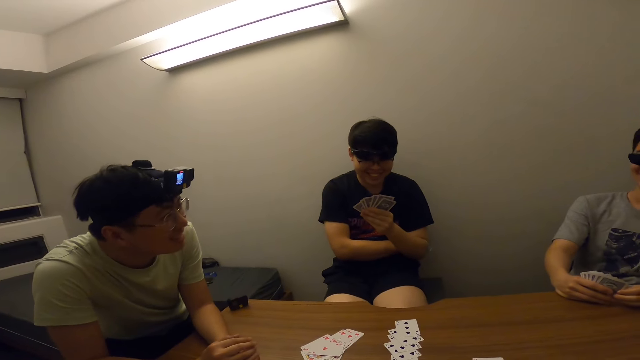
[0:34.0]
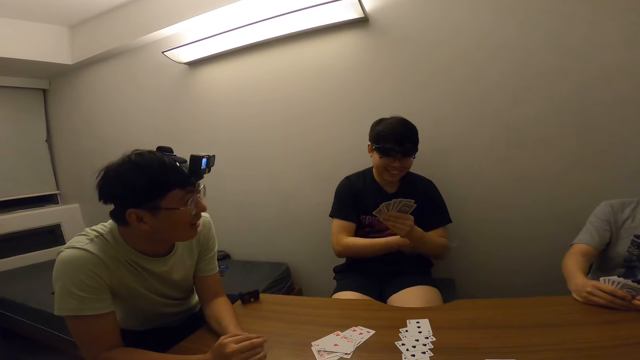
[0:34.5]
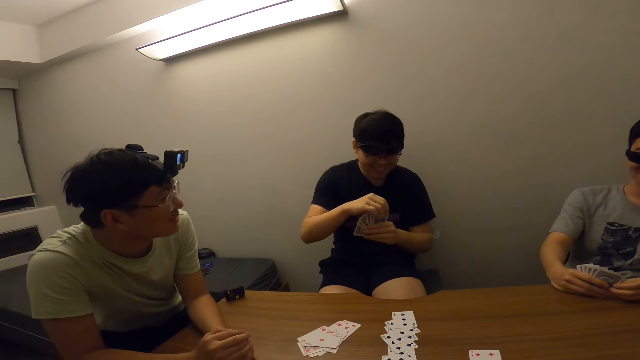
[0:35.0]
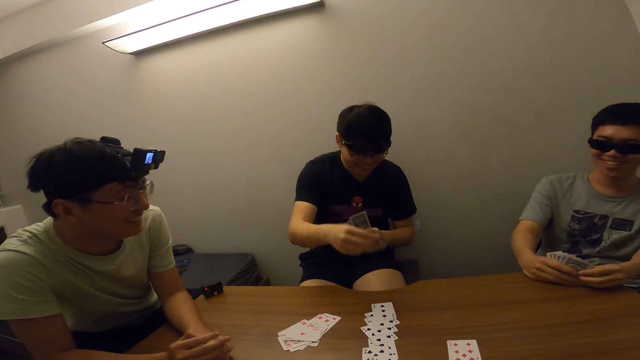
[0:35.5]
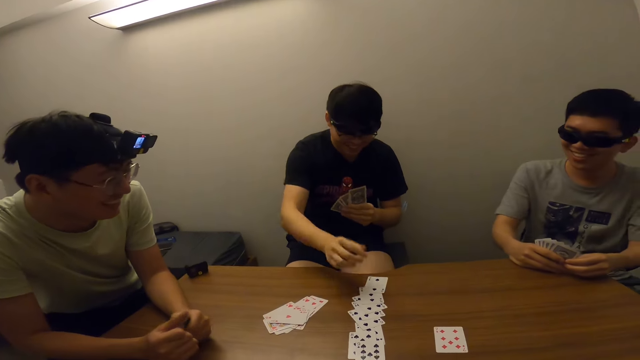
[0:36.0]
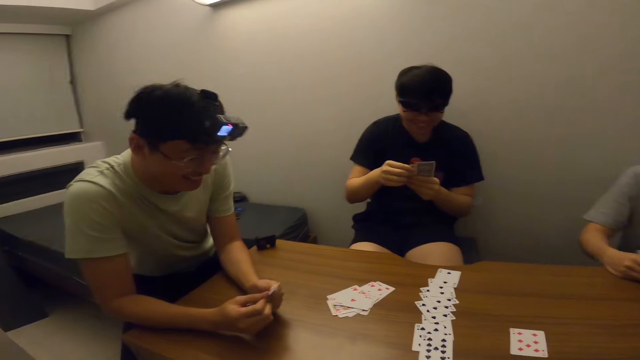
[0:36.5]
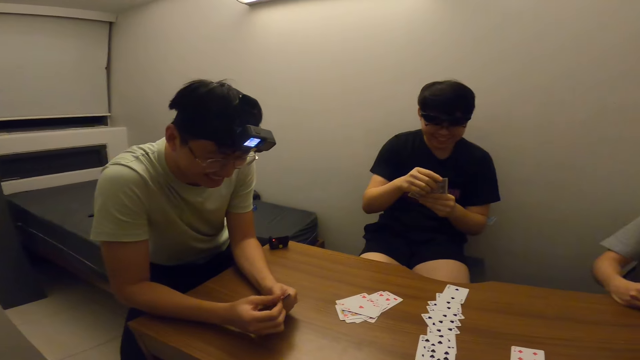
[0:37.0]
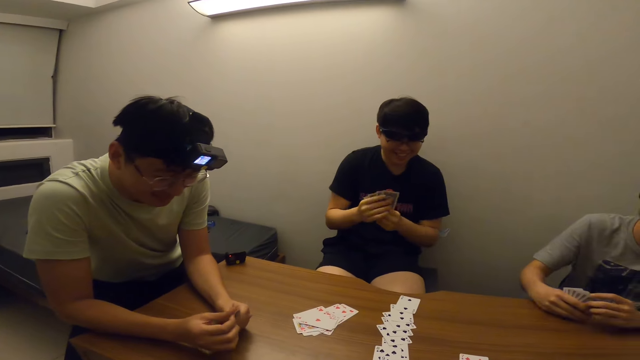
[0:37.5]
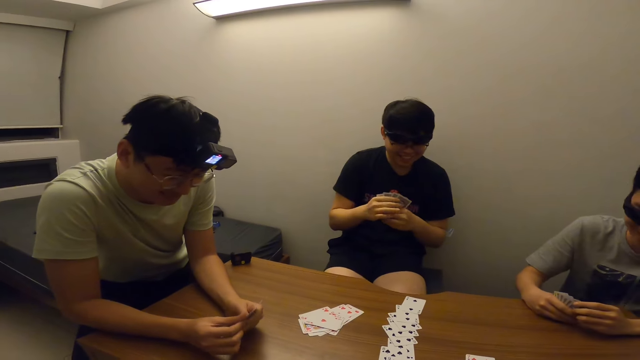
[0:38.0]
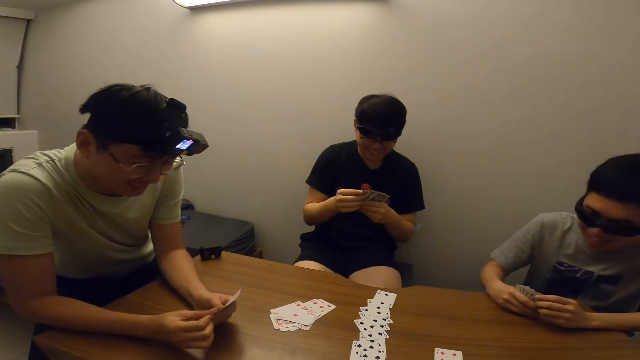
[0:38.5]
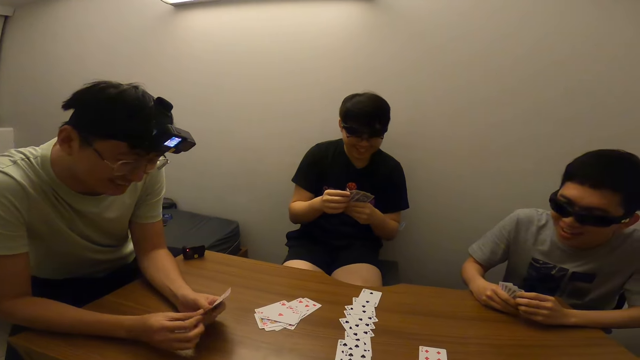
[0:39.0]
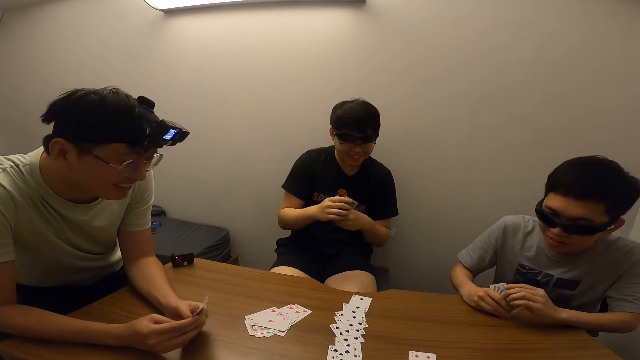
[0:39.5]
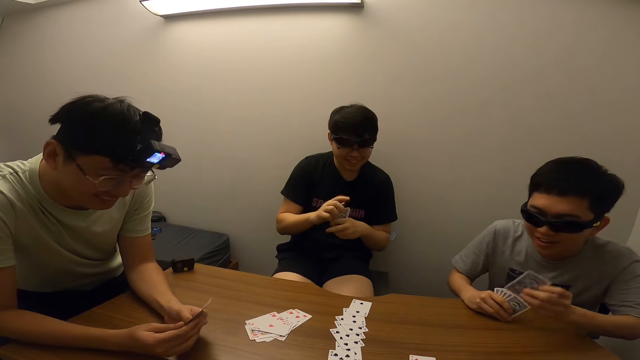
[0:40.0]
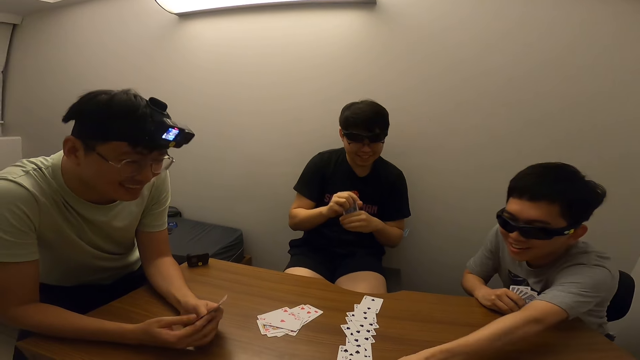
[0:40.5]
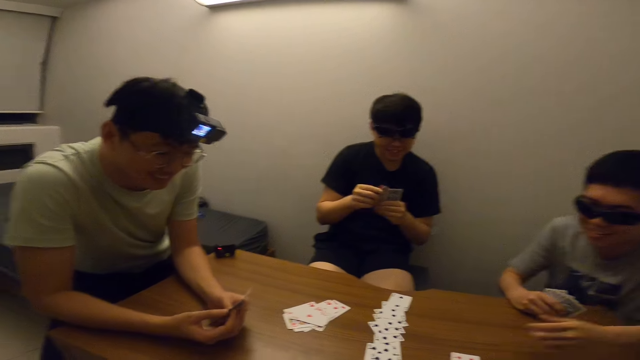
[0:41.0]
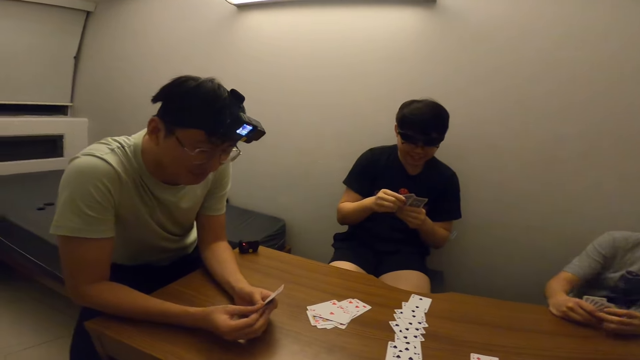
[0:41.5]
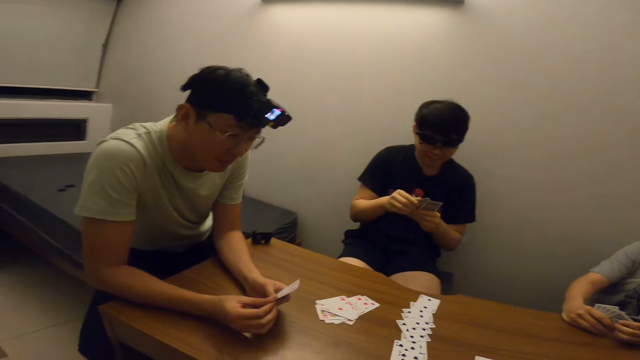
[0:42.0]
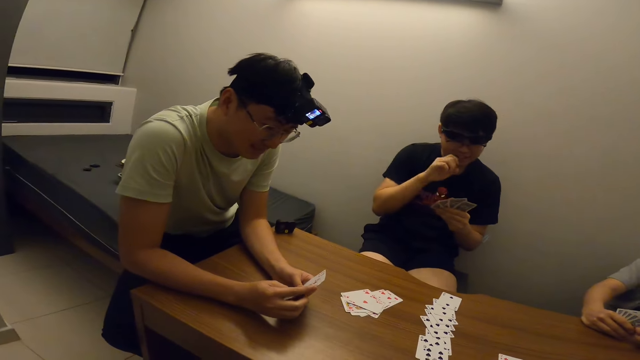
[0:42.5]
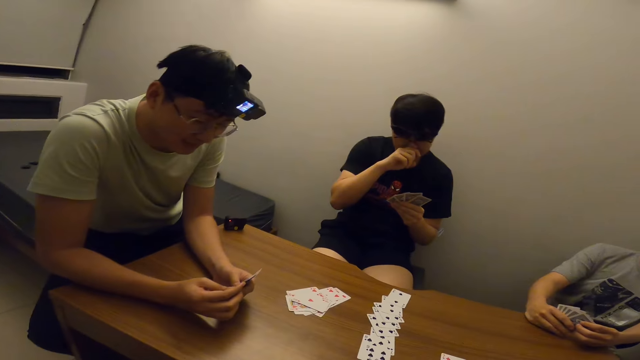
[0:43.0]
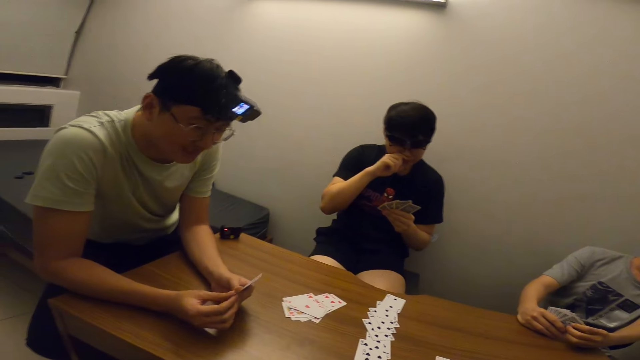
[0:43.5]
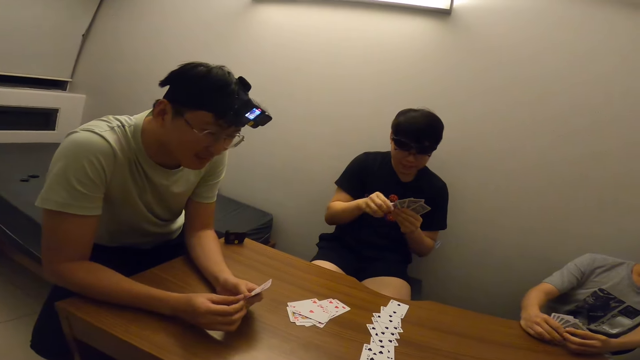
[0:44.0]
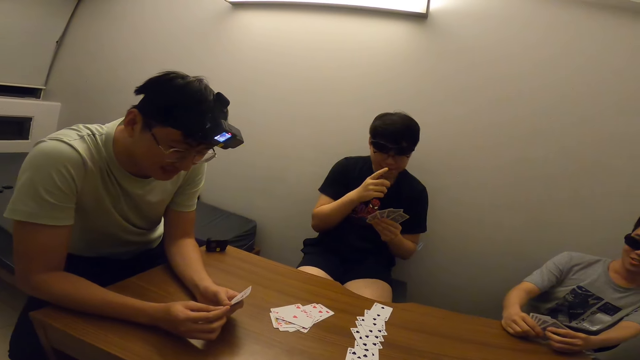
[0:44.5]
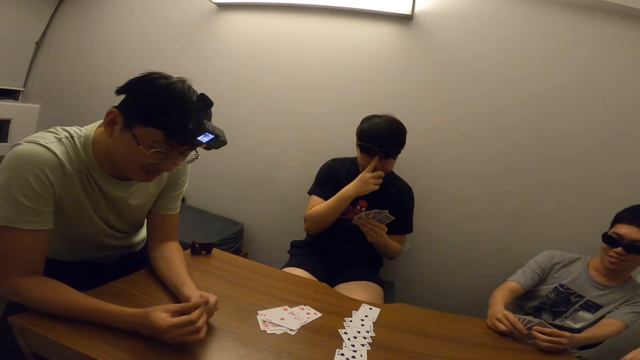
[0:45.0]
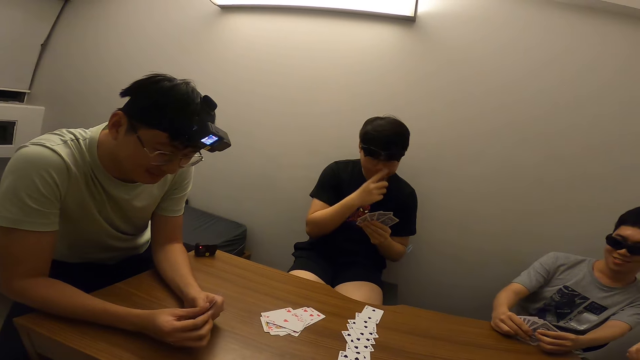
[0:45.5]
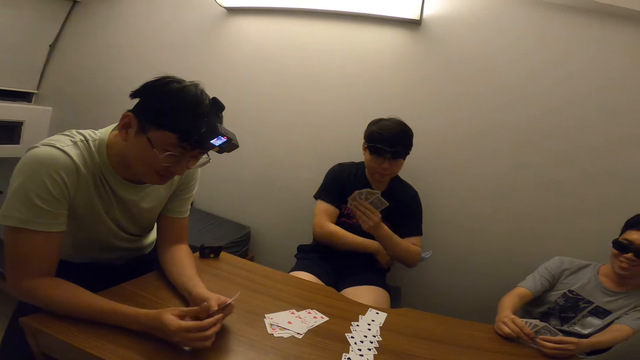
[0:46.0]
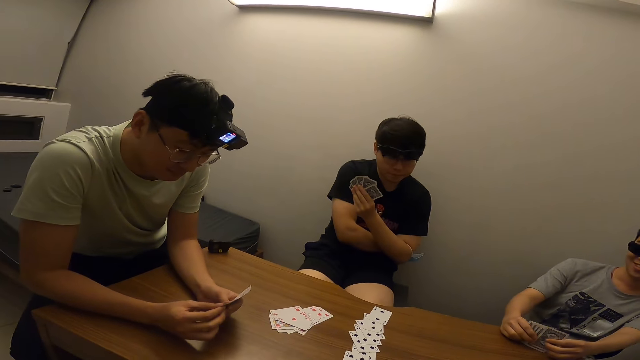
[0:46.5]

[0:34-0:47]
A man places the card in his right hand on the table. Another man places the card in his left hand on the table. A man touches the cards on the table. The first man touches his face with his right hand.

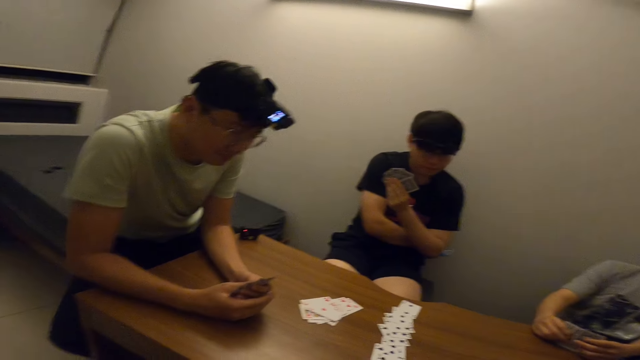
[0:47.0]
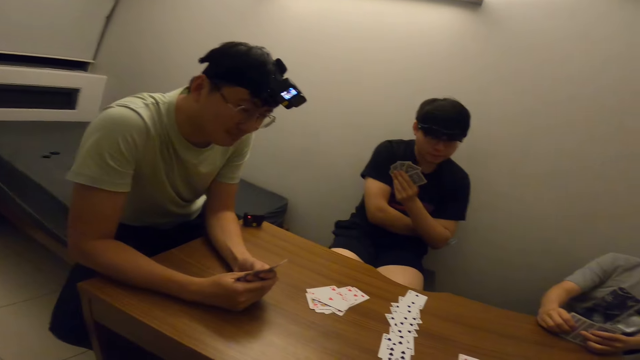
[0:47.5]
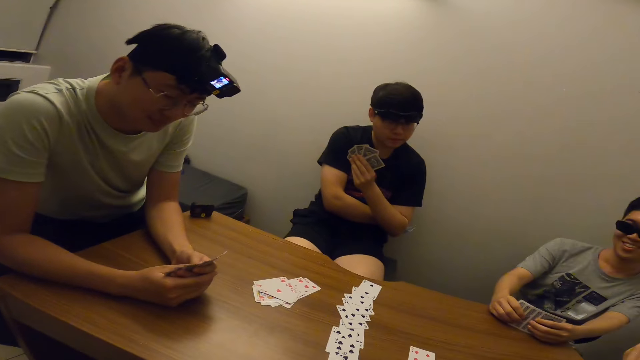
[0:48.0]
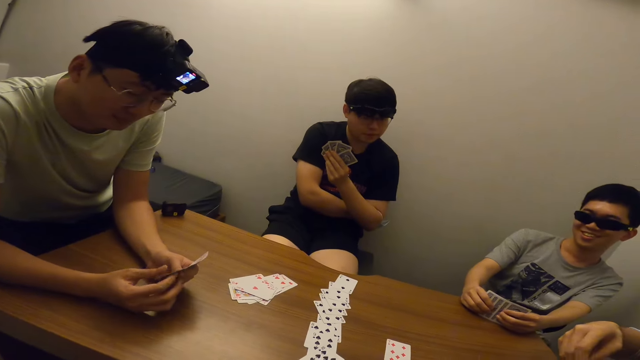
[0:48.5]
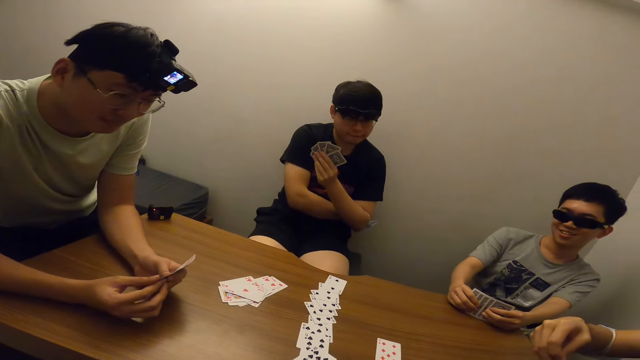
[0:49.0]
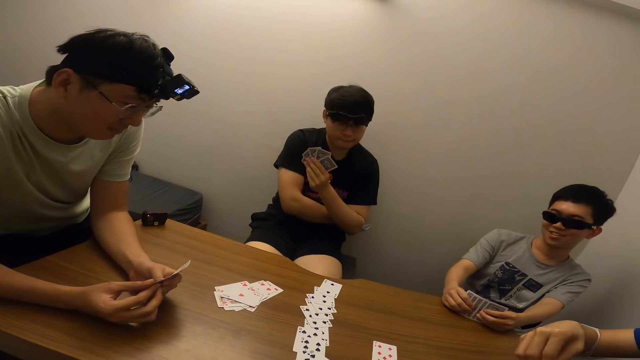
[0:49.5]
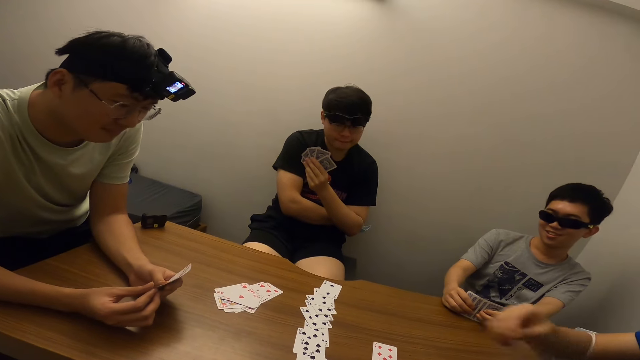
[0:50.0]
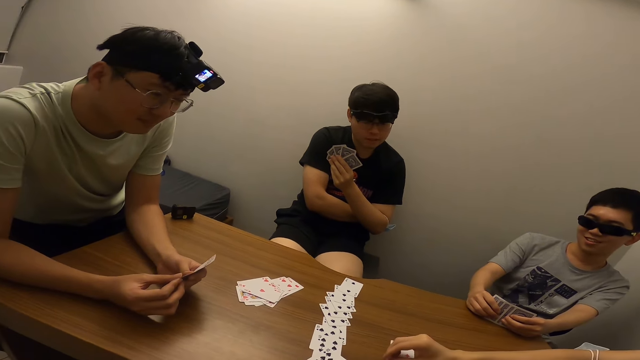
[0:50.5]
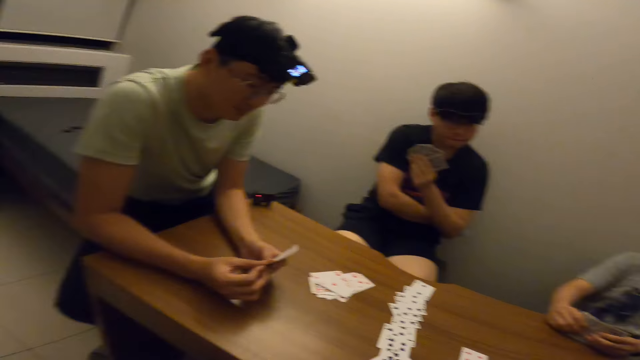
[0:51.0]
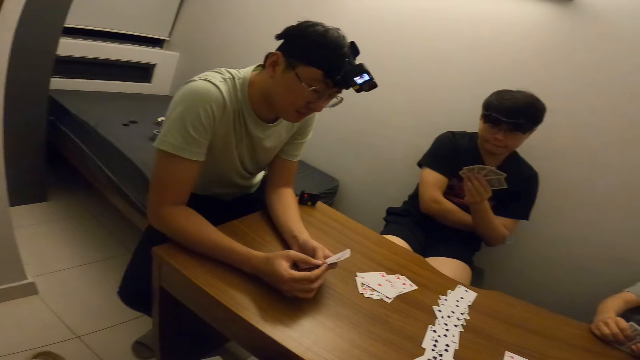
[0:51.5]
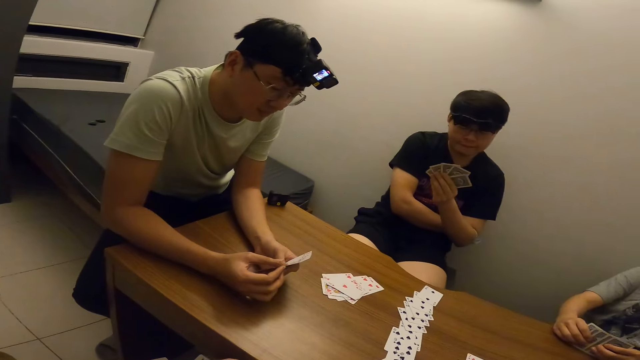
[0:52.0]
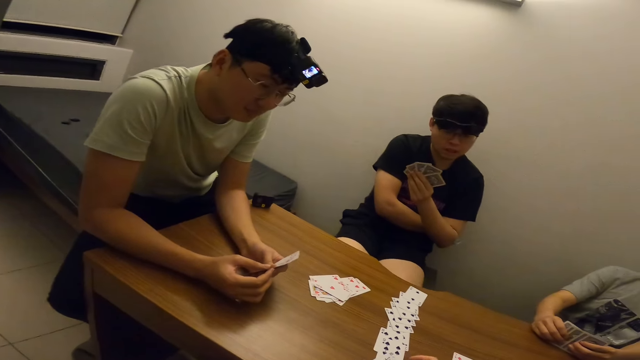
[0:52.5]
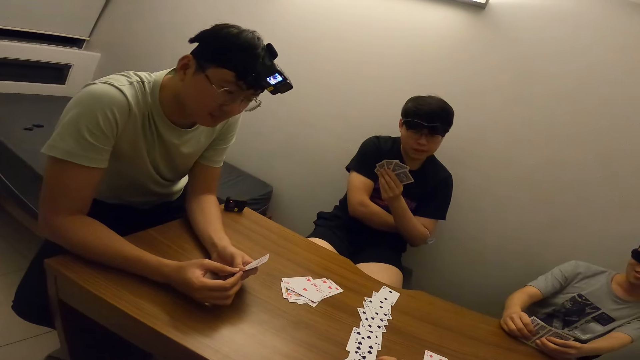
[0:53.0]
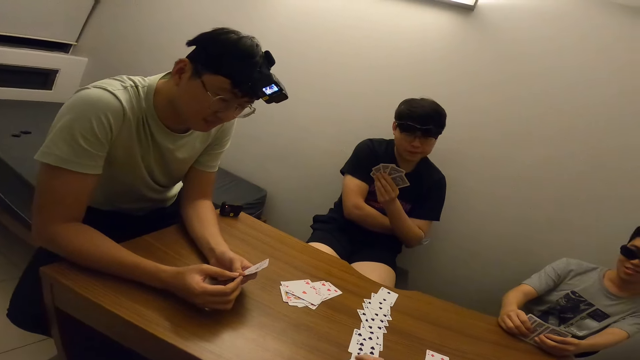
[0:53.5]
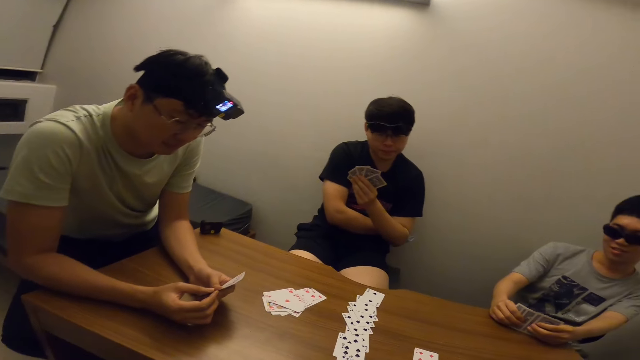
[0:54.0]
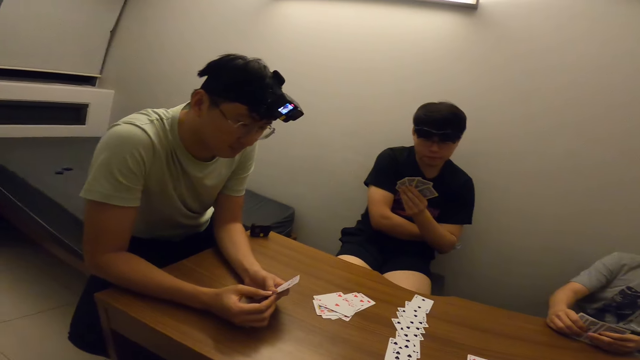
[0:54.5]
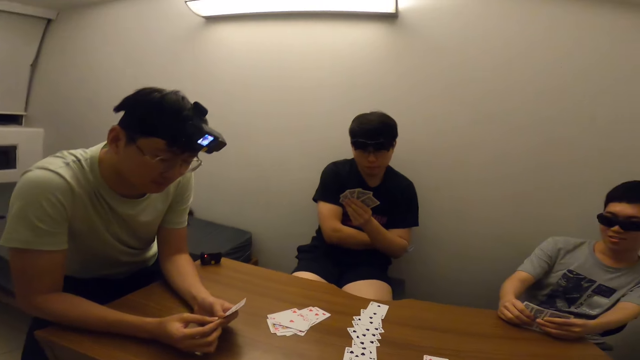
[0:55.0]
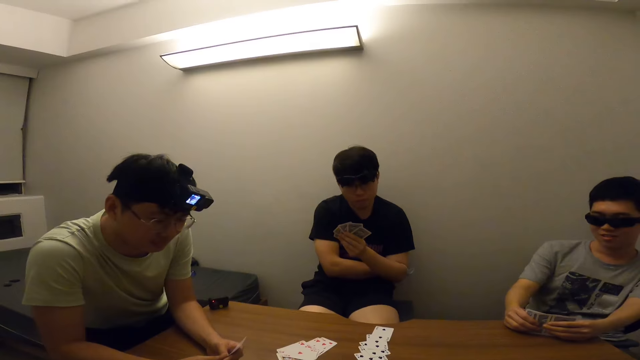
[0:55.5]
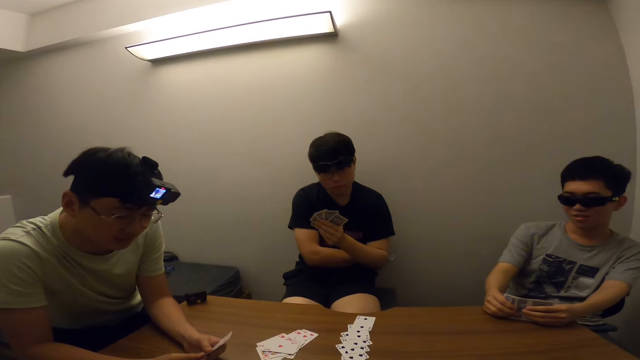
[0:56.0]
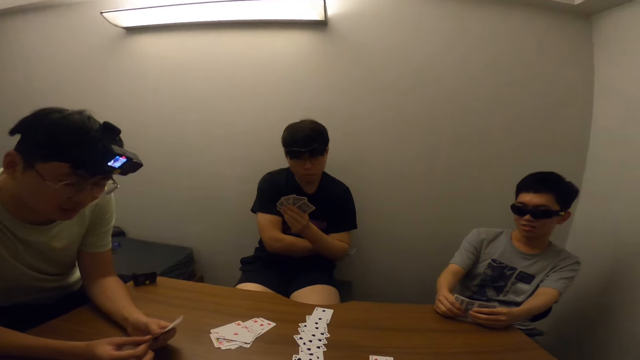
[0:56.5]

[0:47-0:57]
A man places the card in his right hand on the table.
